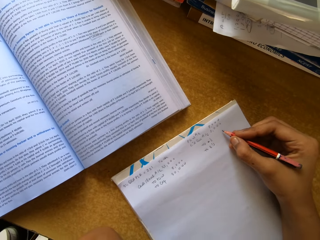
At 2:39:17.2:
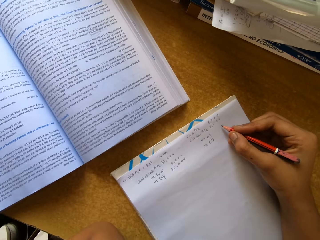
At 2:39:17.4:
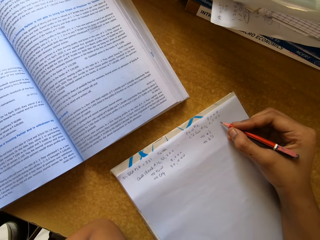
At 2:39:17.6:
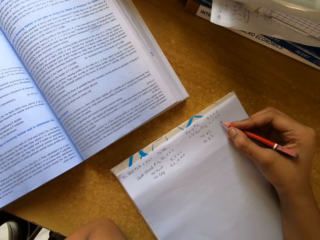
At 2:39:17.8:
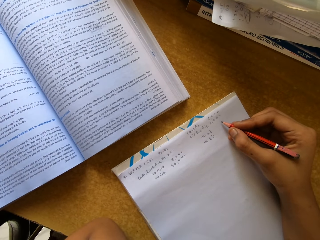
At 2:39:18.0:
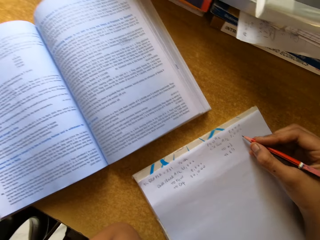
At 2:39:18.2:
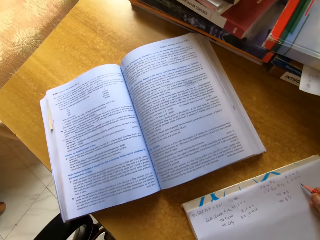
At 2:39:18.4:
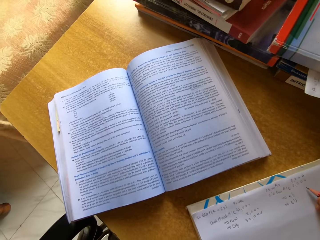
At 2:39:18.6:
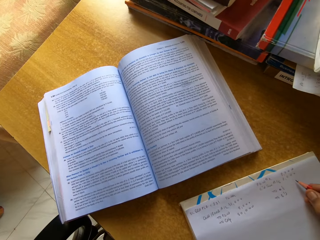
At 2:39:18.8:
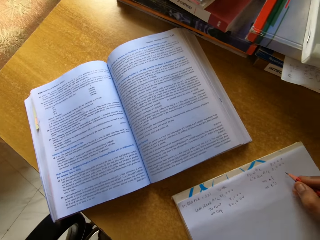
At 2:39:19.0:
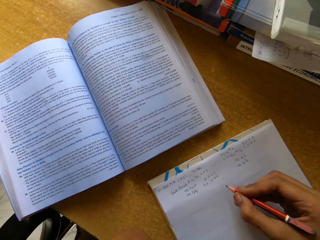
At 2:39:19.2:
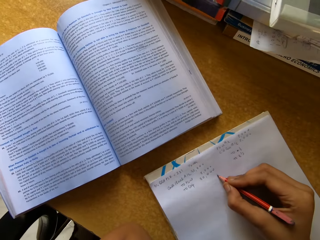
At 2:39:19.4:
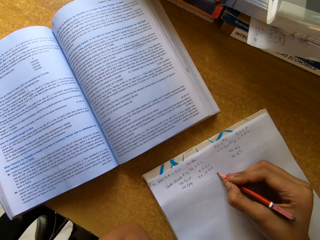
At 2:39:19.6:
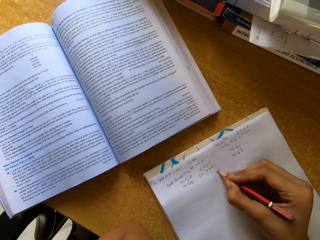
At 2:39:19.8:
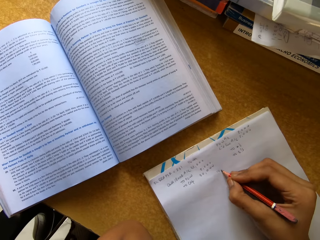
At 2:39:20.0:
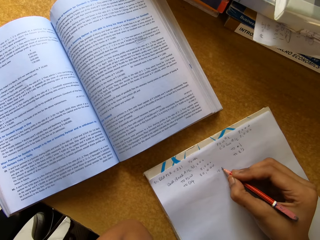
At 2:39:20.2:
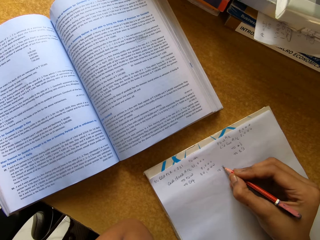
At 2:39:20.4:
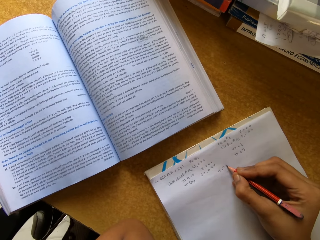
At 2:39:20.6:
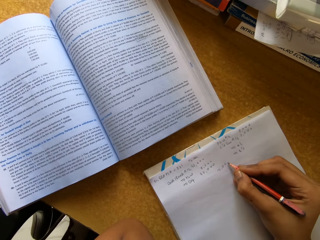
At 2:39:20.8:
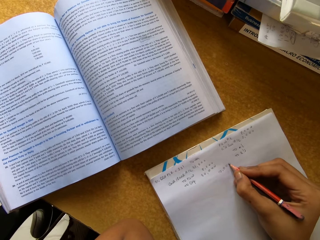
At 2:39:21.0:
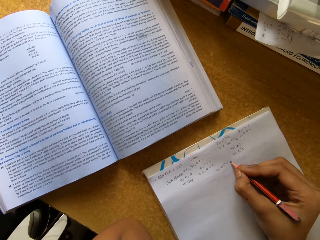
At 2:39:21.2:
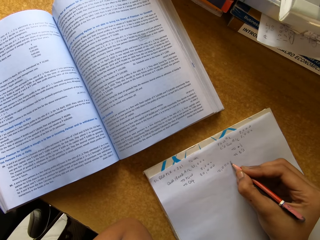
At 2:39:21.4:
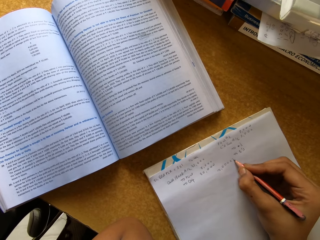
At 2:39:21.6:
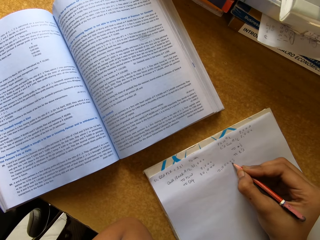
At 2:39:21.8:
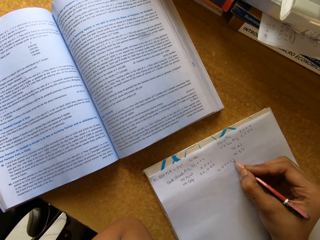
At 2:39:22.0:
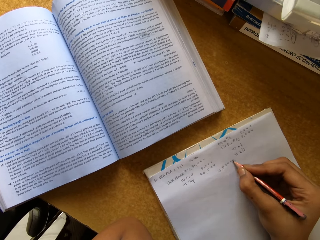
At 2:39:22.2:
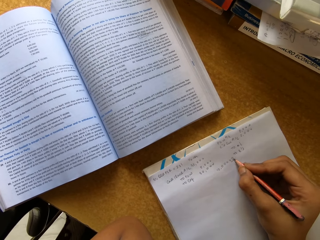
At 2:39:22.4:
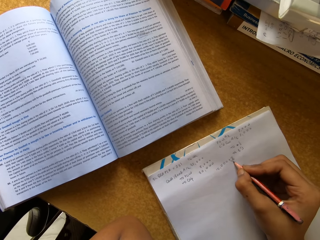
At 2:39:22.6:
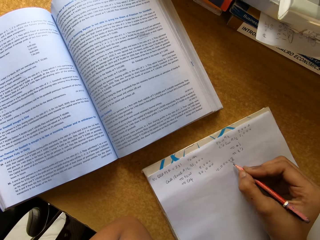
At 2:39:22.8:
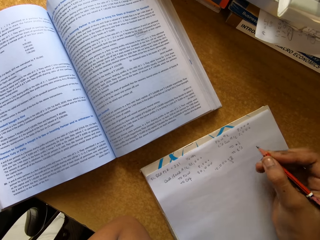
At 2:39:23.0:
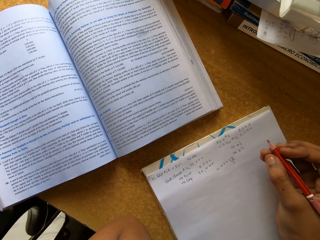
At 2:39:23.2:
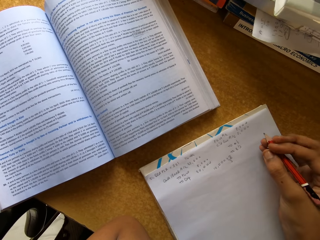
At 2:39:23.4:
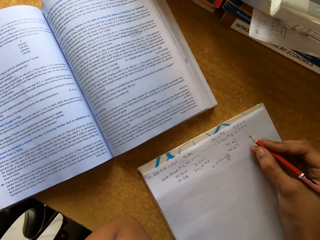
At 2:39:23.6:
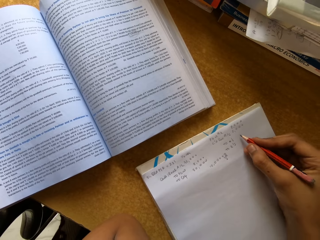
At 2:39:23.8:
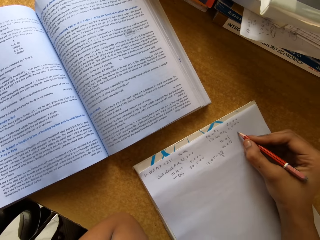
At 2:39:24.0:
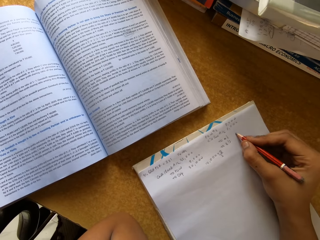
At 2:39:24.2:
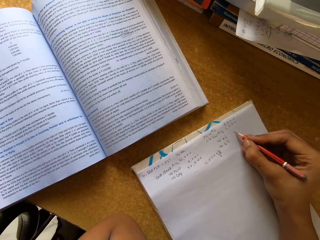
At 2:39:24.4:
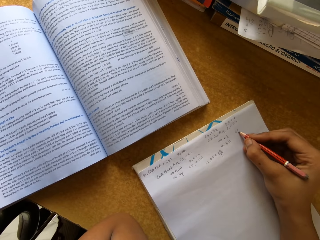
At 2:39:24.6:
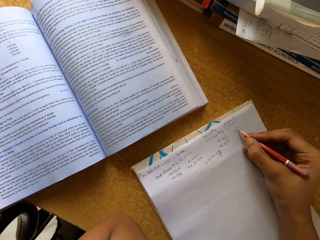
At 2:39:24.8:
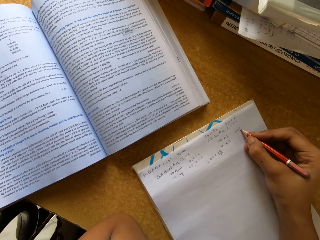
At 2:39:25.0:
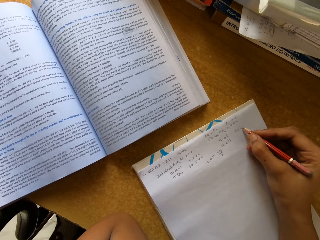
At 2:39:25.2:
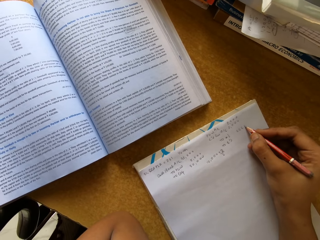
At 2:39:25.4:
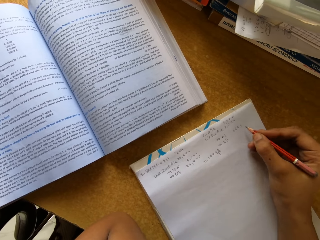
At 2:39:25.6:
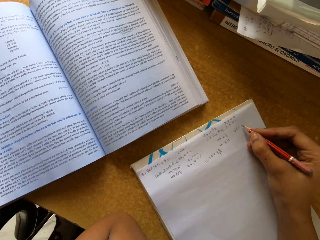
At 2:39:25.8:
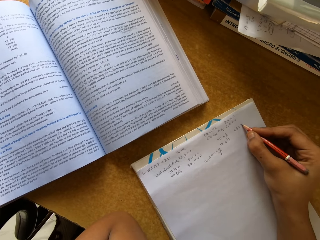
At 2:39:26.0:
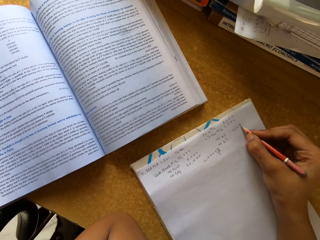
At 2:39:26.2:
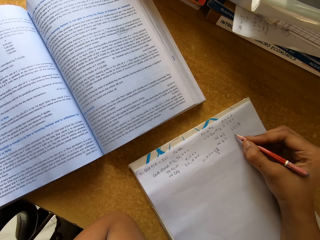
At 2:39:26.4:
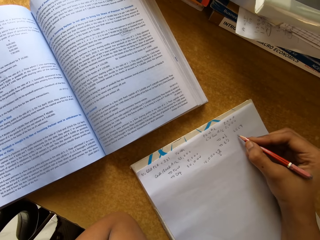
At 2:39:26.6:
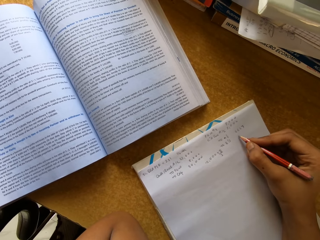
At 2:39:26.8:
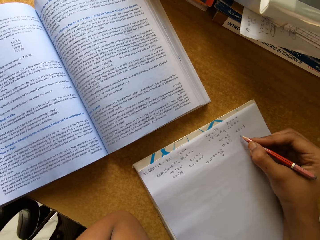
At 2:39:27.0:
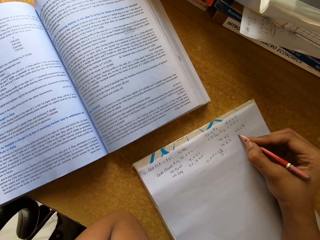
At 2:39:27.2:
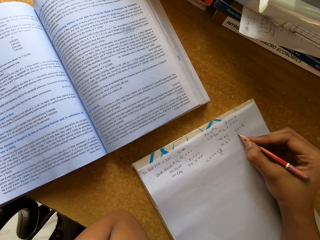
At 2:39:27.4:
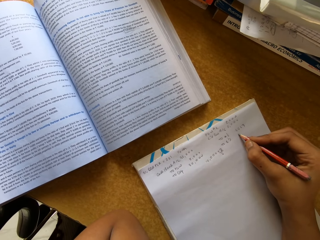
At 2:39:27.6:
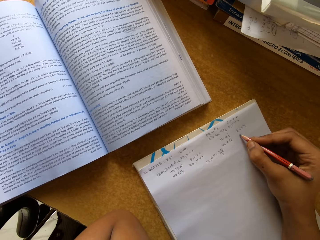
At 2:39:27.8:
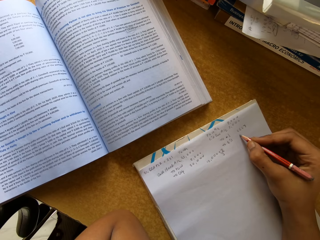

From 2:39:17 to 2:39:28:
The camera wearer writes on a paper with a pencil. They write on the paper with the pencil again.

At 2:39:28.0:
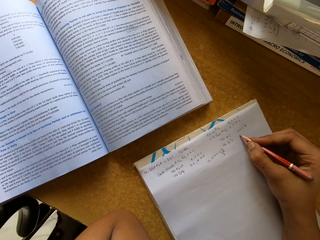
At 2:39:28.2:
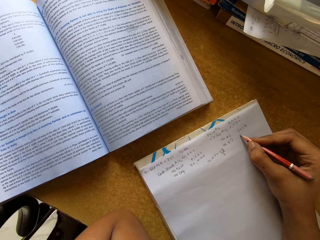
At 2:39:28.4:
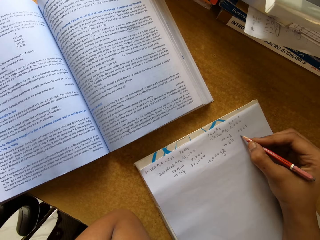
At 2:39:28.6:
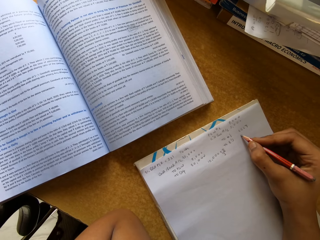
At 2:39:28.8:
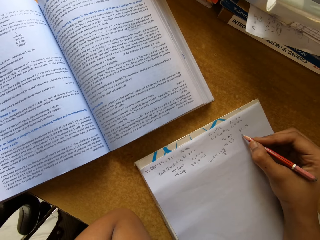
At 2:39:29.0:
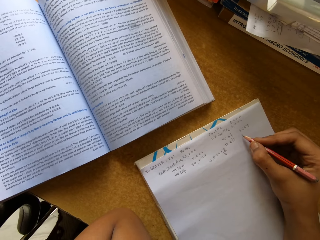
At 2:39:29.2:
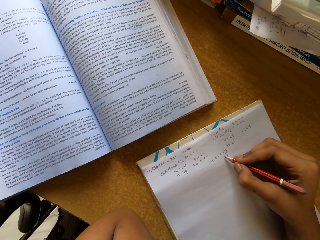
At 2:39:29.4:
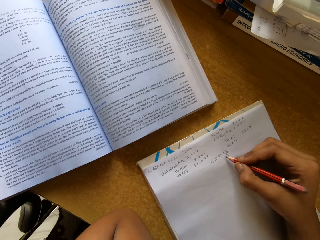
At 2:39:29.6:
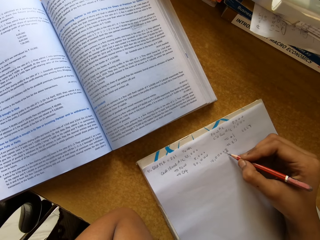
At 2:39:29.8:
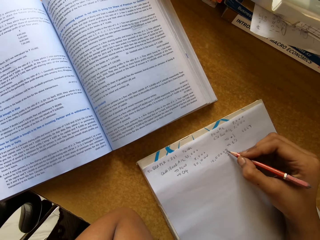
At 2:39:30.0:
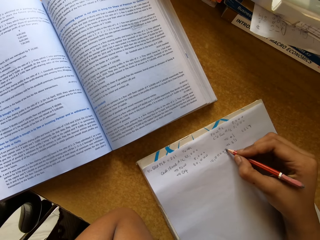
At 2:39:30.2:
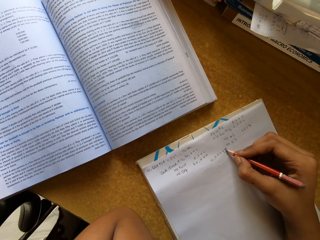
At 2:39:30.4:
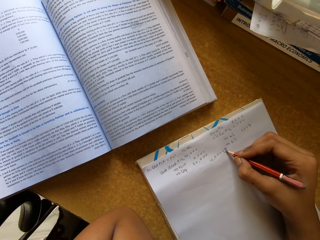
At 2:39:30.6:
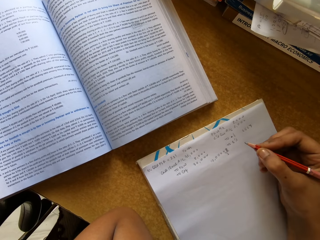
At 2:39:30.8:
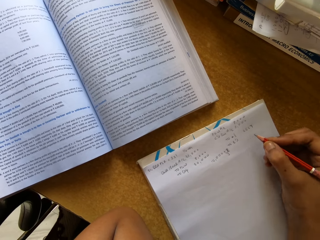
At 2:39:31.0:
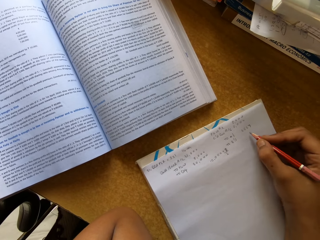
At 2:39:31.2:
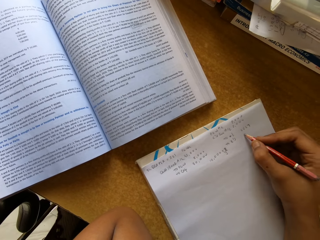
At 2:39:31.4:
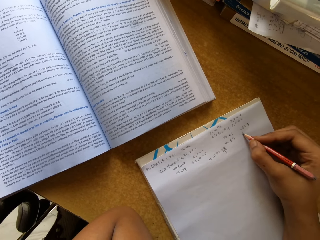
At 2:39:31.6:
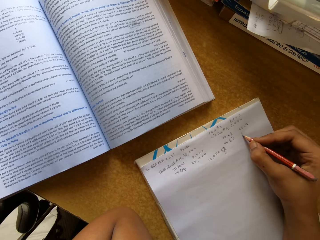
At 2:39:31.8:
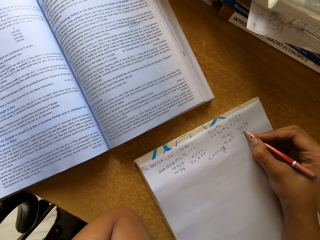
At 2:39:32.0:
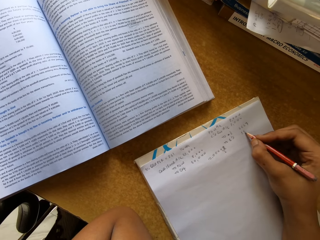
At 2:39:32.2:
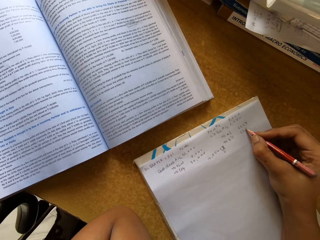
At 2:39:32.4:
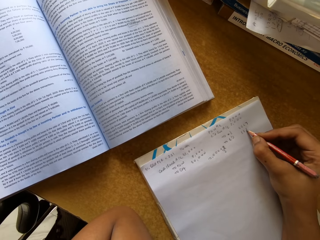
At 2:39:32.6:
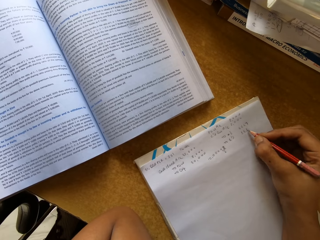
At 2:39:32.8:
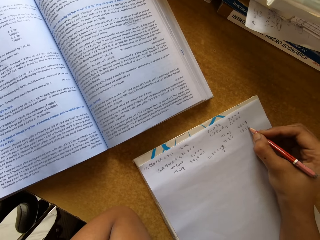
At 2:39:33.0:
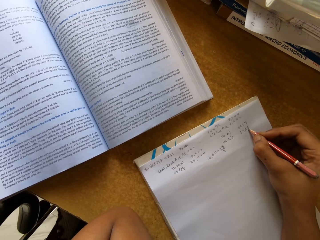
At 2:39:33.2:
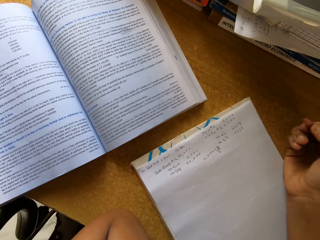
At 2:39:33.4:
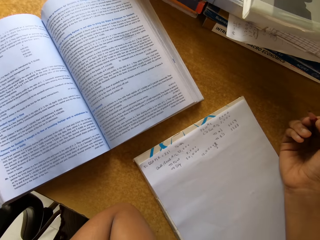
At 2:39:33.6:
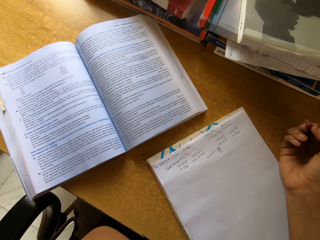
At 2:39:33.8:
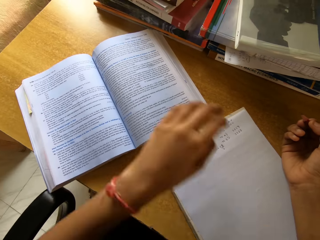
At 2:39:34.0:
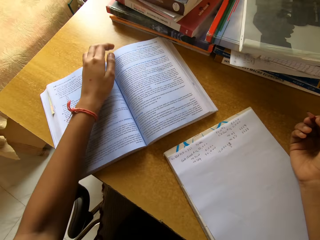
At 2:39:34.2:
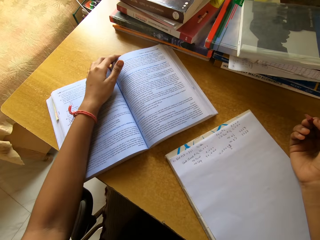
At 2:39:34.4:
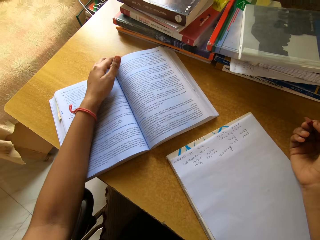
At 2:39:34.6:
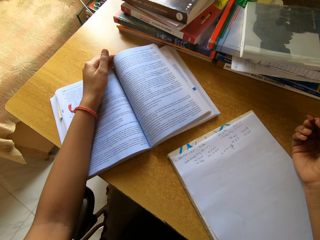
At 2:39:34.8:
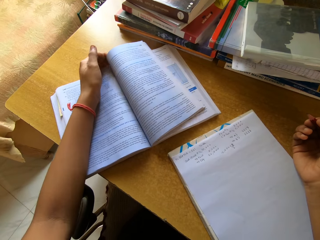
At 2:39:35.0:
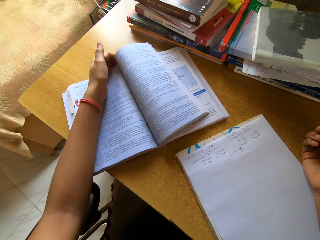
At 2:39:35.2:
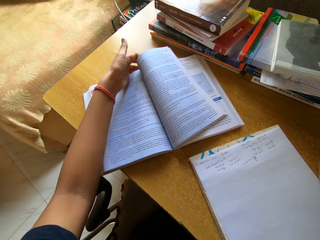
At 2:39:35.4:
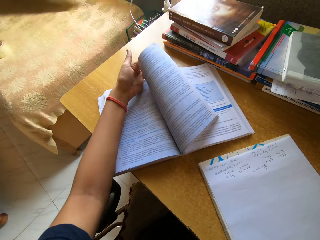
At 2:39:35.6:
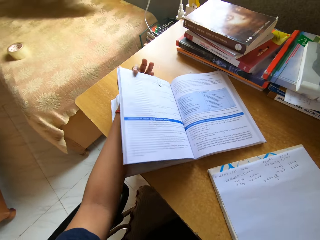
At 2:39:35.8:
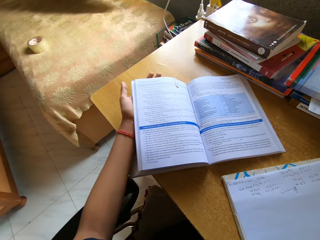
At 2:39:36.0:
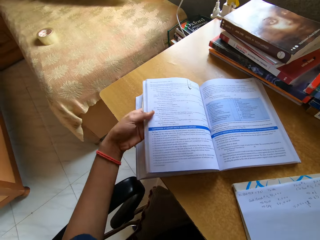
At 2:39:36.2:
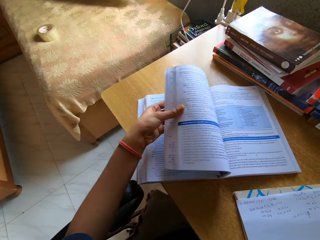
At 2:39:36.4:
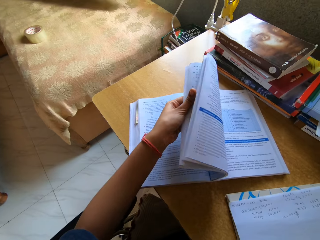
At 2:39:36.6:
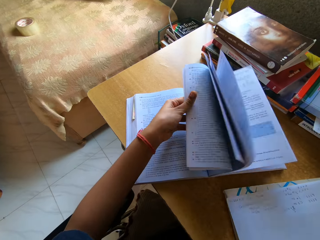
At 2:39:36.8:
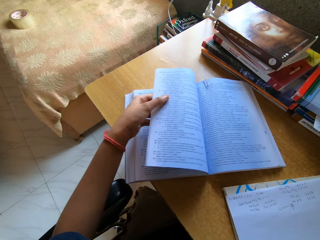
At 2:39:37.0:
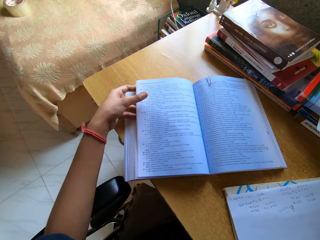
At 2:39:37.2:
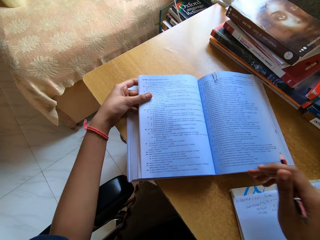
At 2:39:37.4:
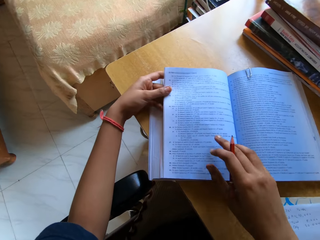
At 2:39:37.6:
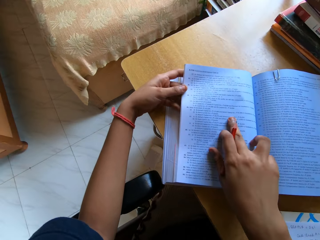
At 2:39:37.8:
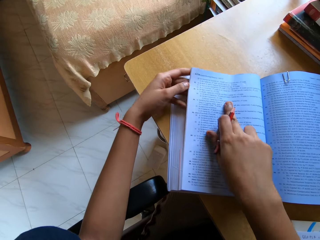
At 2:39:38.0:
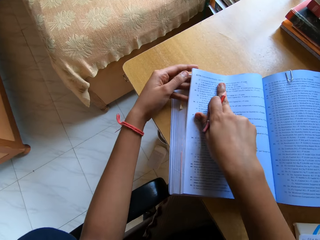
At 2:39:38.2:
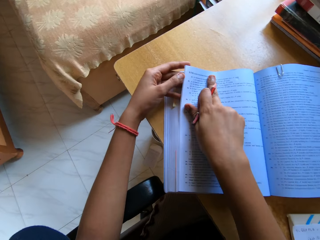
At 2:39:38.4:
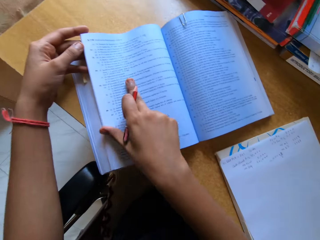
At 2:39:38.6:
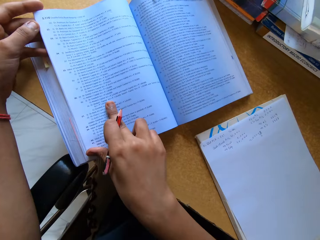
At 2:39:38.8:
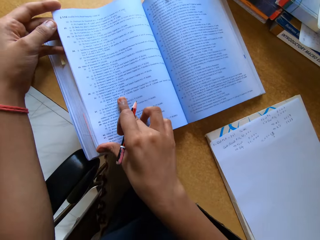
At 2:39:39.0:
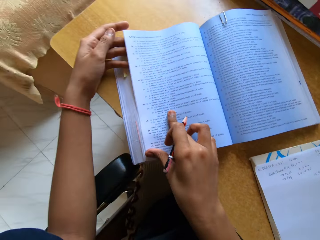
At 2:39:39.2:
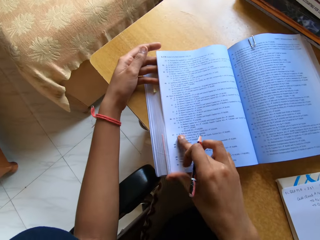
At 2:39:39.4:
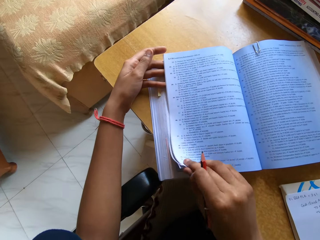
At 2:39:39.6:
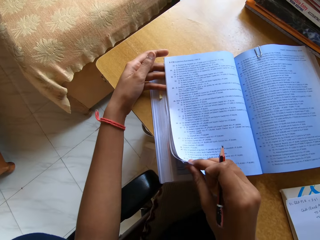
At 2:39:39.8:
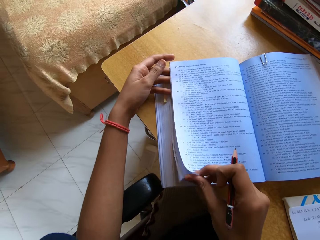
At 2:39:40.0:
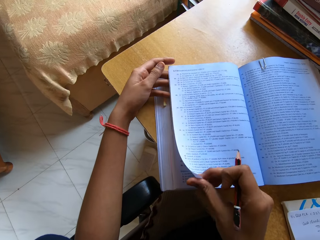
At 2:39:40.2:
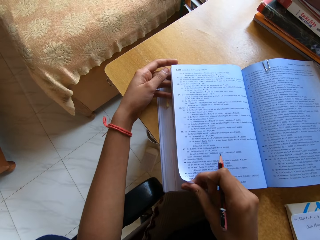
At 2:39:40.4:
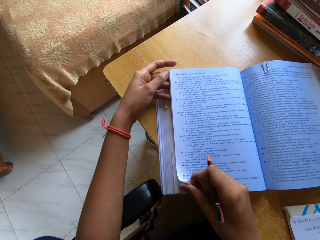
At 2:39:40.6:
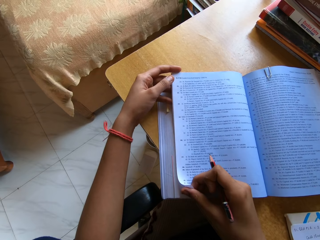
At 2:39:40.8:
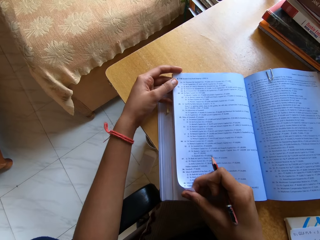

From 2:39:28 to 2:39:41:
The camera wearer reads a text book. They write on a paper with a pencil. They turn pages of the book. They flip pages of the book.
